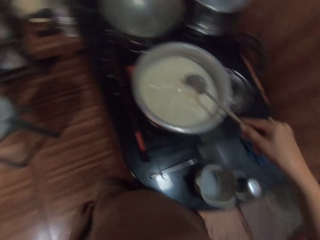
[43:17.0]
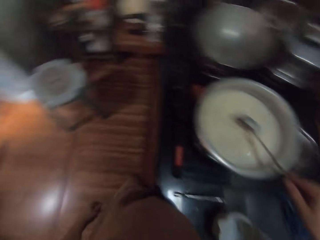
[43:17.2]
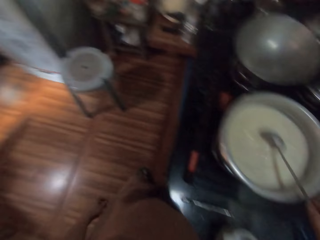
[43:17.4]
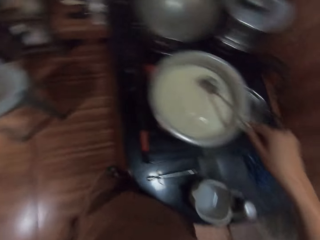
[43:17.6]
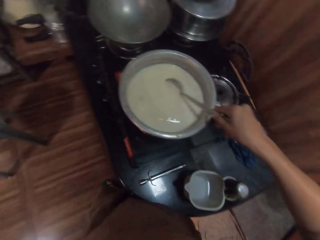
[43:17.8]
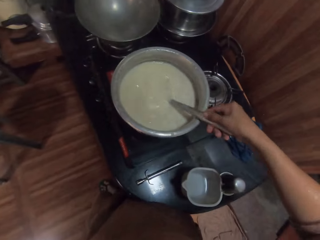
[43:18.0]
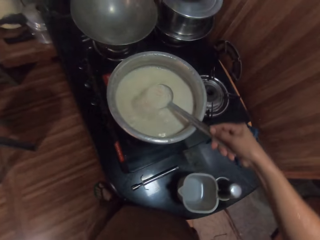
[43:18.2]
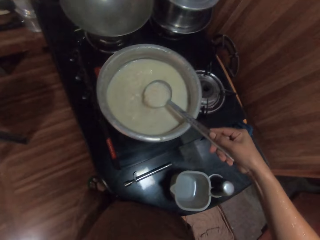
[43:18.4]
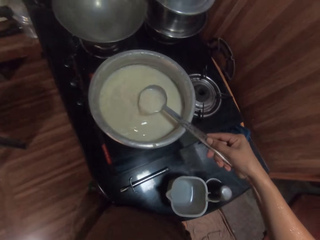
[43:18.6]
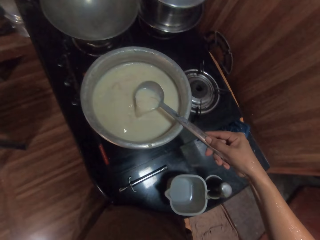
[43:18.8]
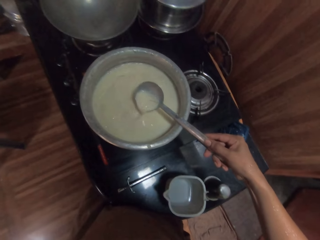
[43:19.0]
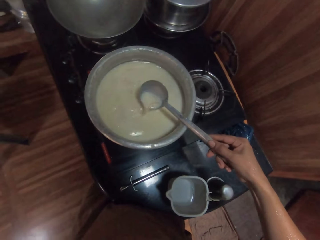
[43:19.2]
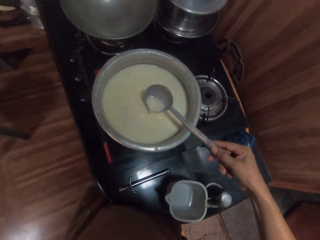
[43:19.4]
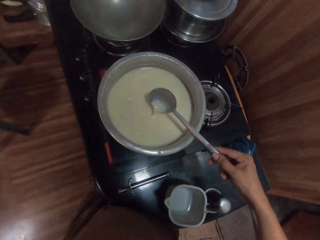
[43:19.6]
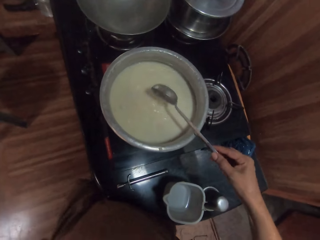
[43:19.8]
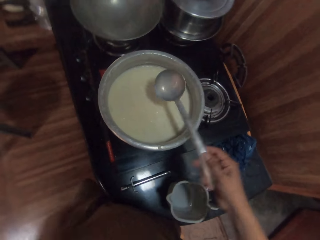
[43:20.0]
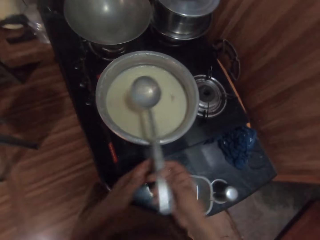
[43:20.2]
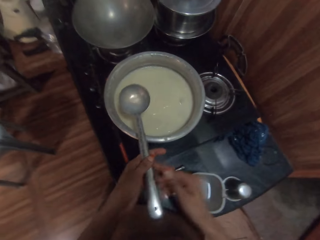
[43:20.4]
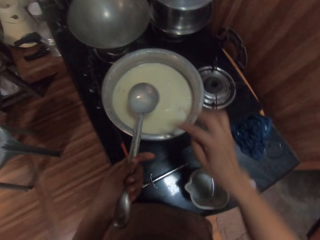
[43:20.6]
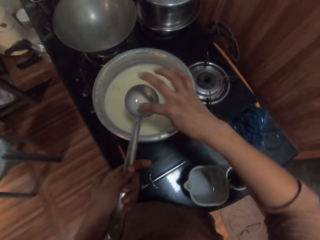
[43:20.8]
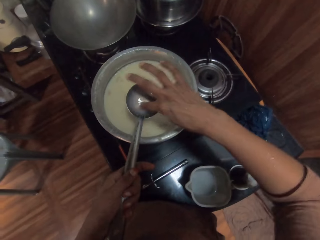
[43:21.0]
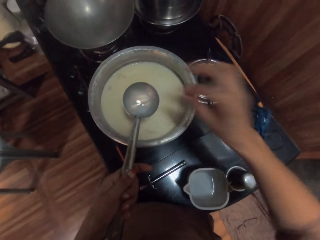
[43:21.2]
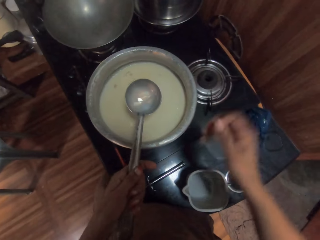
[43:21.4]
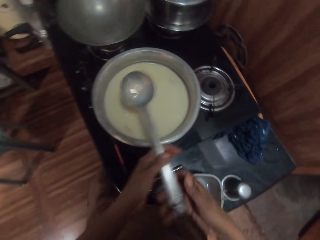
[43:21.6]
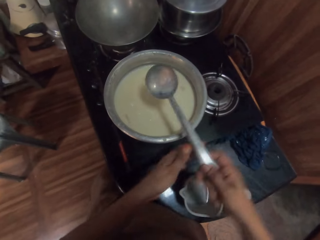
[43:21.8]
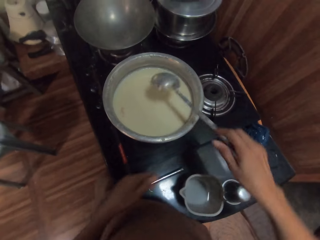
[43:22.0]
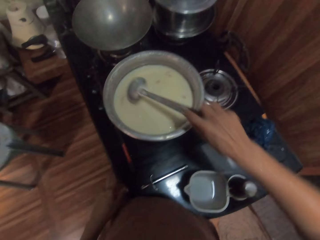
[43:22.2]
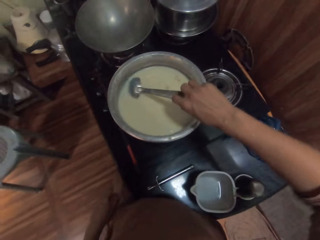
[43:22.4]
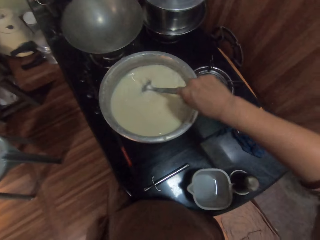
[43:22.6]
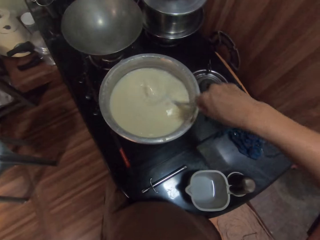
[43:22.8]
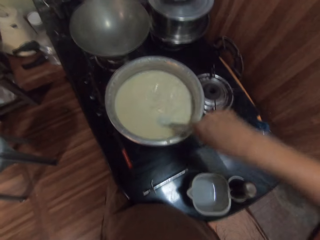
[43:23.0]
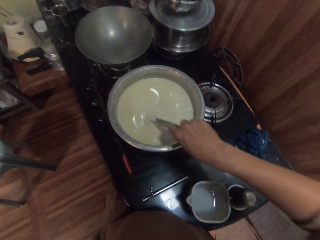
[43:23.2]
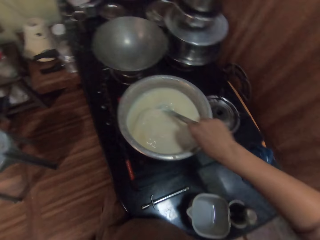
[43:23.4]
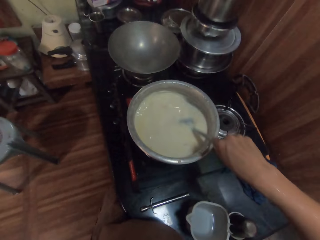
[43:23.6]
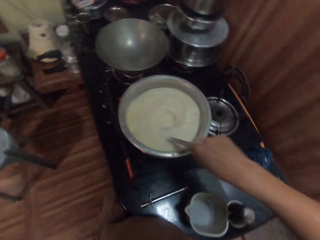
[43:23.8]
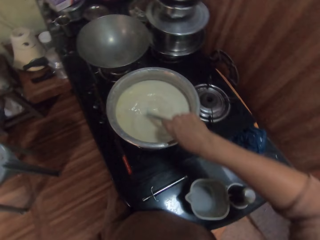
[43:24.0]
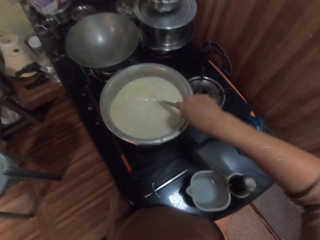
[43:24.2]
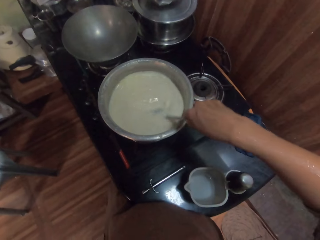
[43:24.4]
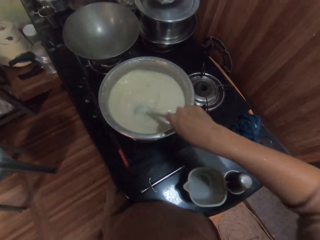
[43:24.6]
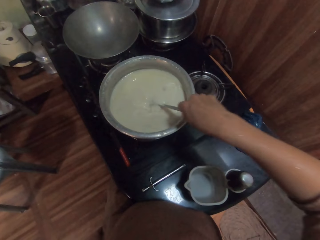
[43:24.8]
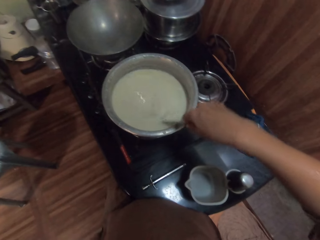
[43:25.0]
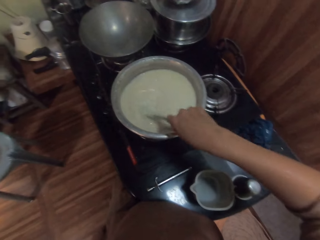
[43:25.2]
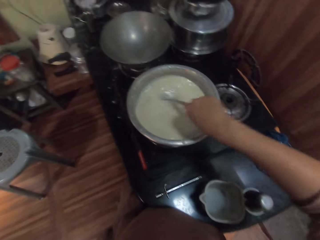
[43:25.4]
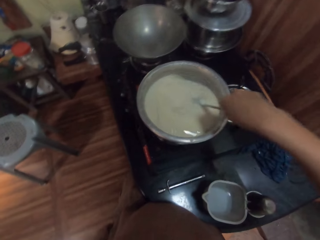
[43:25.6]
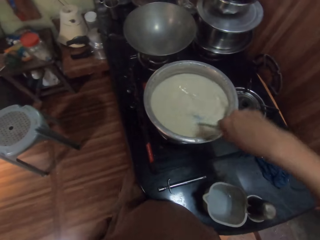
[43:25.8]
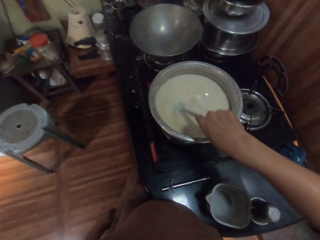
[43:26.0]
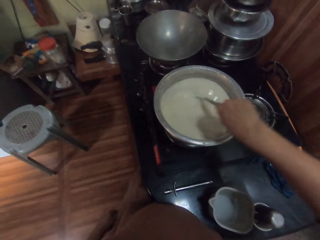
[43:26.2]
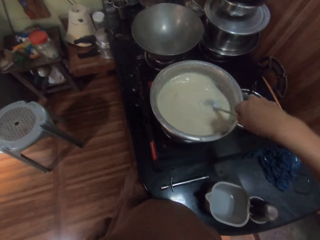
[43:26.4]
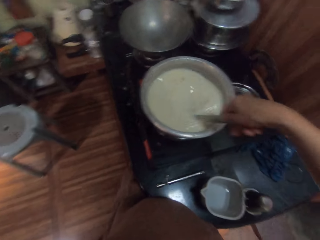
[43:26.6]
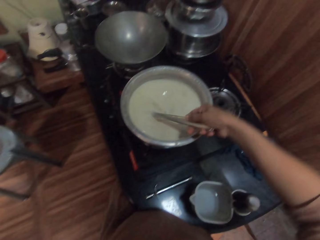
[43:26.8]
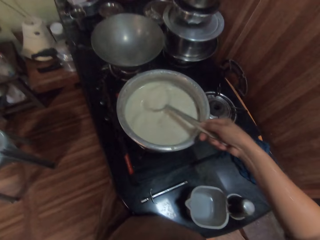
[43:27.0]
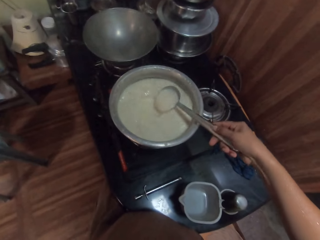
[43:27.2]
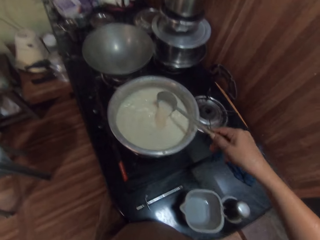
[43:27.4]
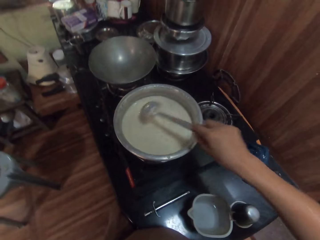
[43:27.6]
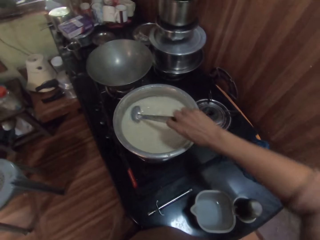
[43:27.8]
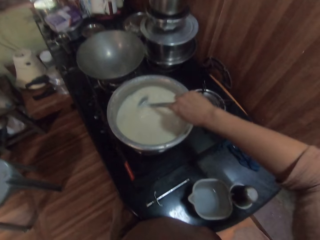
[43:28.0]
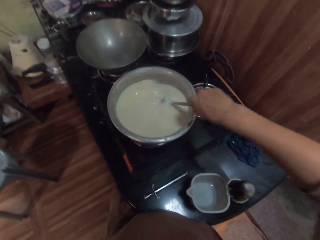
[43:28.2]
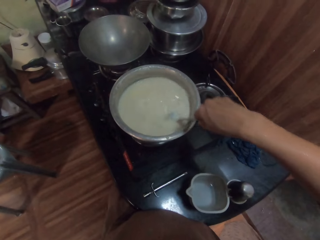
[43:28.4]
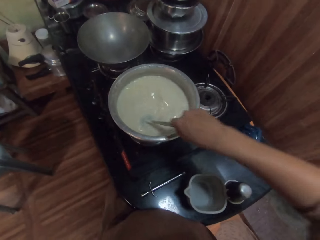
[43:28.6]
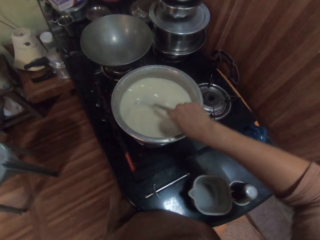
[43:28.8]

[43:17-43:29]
The camera wearer passes the spoon from her right hand to her left hand. She dips her right finger in the spoon. She wipes something with a finger. She passes the spoon from her left hand to her right hand. She stirs the soymilk or porridge in the pot with the spoon in her right hand.

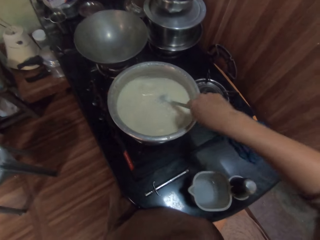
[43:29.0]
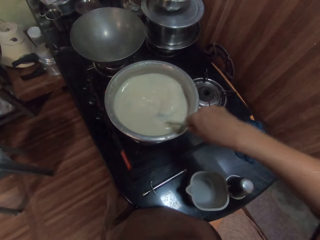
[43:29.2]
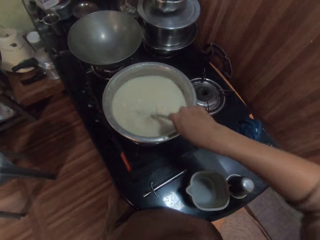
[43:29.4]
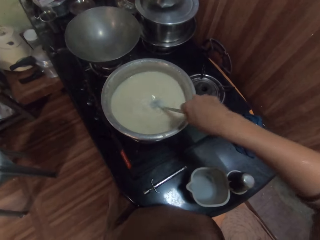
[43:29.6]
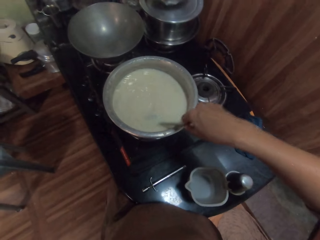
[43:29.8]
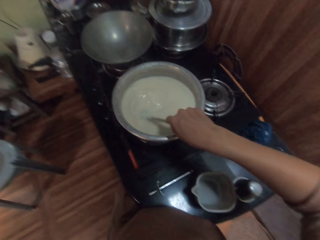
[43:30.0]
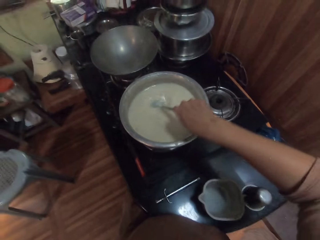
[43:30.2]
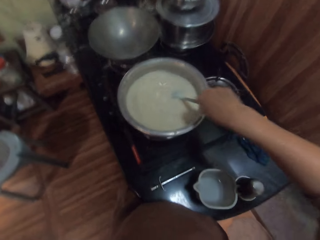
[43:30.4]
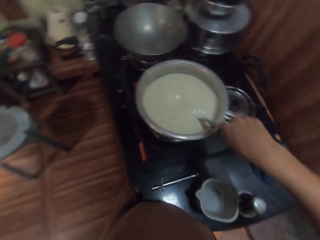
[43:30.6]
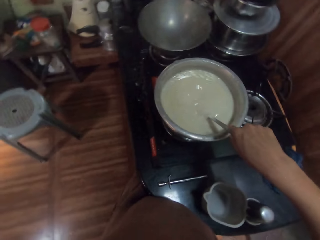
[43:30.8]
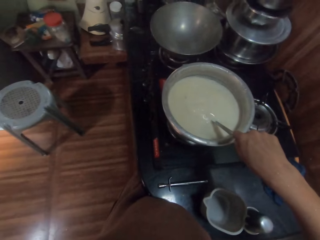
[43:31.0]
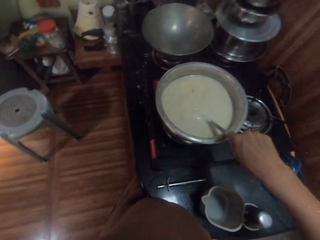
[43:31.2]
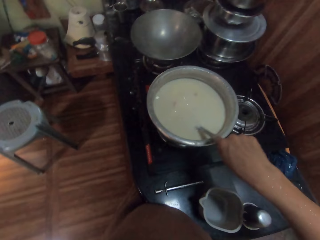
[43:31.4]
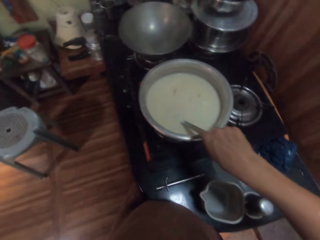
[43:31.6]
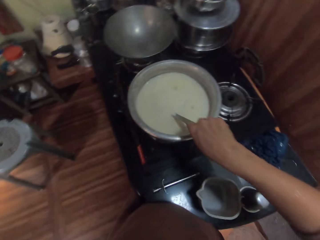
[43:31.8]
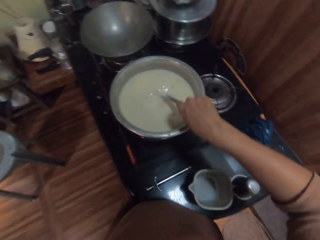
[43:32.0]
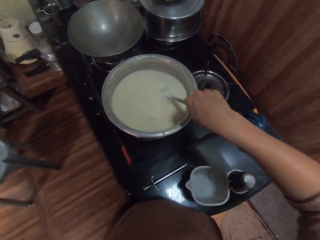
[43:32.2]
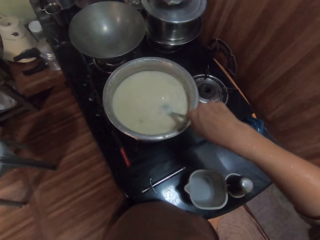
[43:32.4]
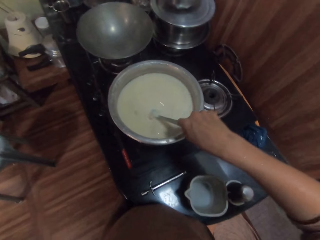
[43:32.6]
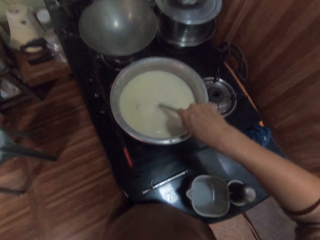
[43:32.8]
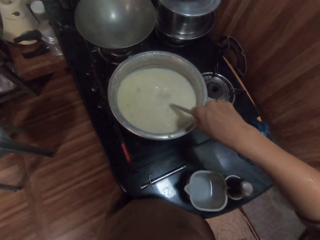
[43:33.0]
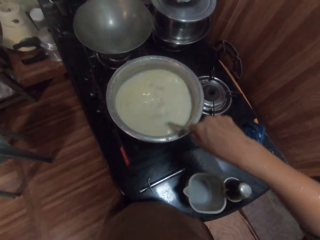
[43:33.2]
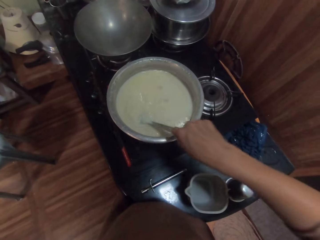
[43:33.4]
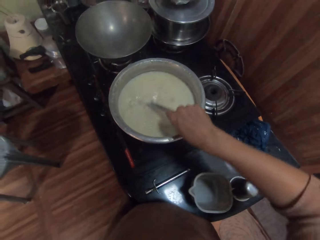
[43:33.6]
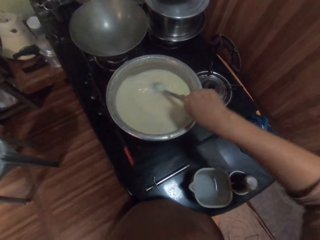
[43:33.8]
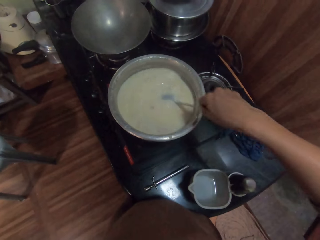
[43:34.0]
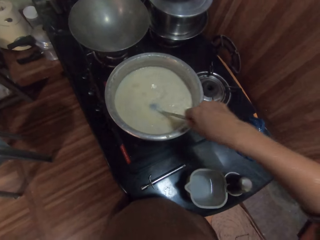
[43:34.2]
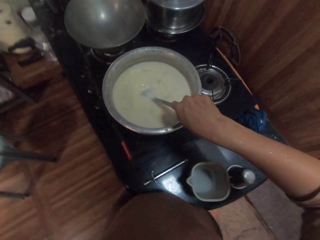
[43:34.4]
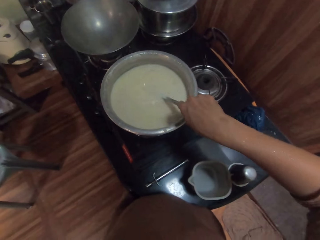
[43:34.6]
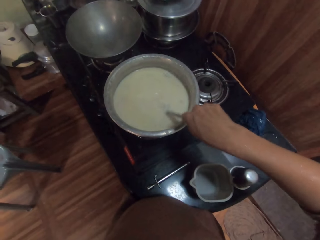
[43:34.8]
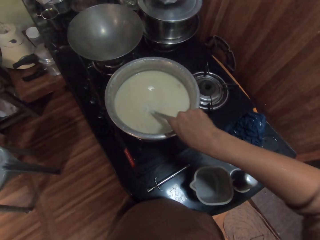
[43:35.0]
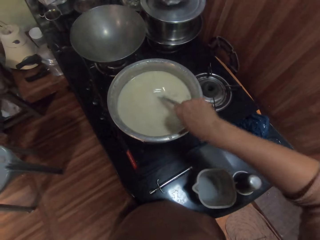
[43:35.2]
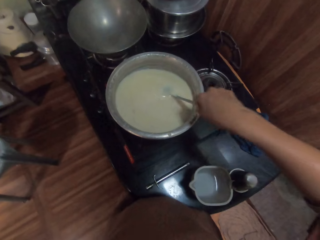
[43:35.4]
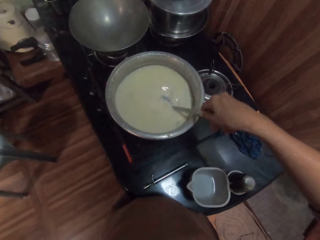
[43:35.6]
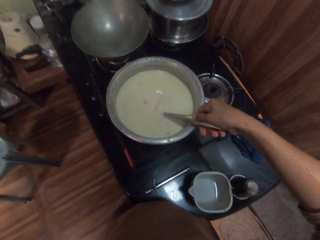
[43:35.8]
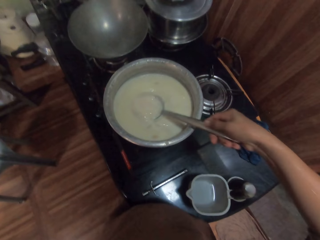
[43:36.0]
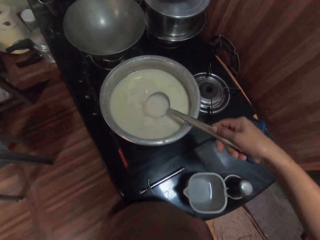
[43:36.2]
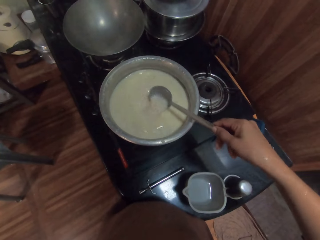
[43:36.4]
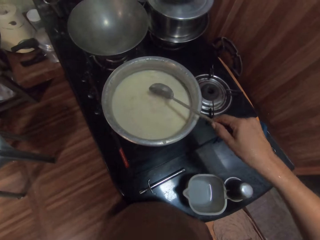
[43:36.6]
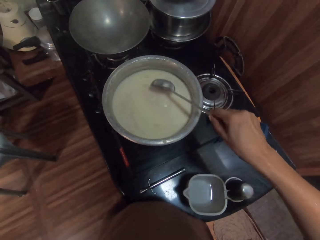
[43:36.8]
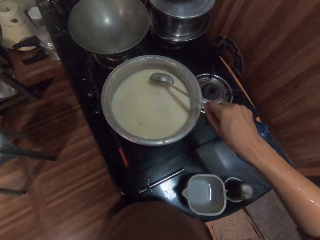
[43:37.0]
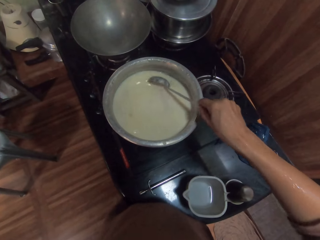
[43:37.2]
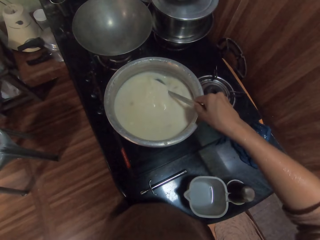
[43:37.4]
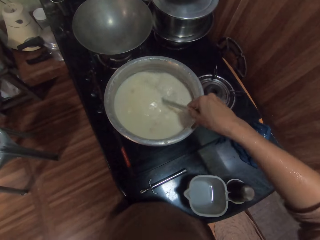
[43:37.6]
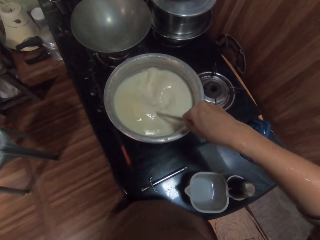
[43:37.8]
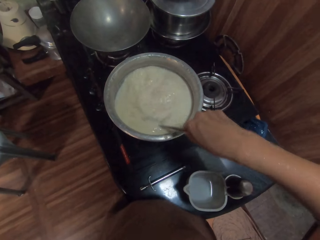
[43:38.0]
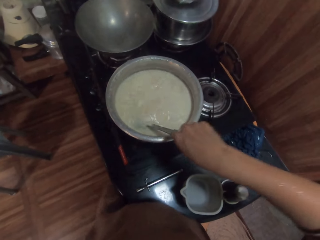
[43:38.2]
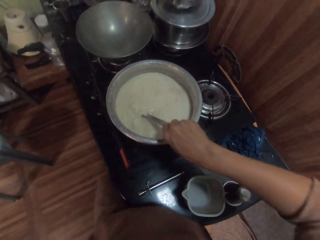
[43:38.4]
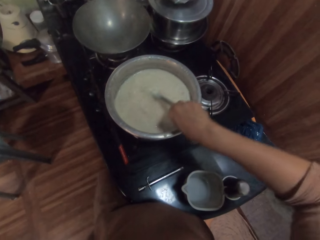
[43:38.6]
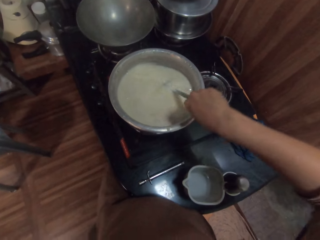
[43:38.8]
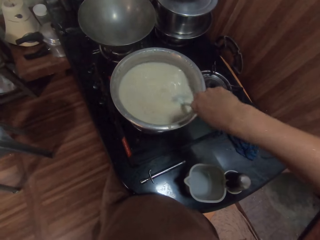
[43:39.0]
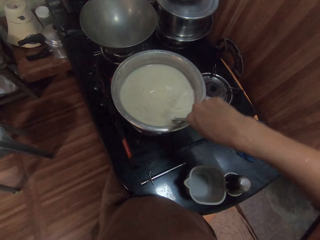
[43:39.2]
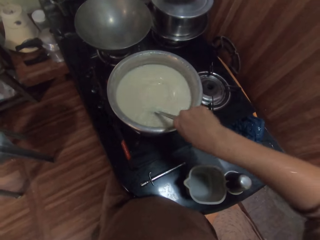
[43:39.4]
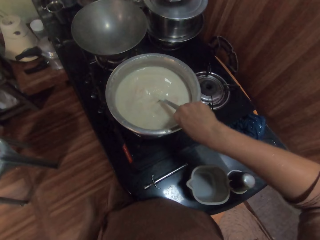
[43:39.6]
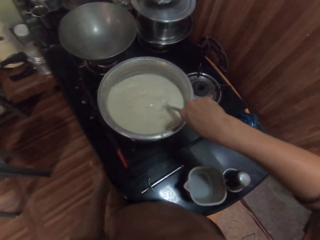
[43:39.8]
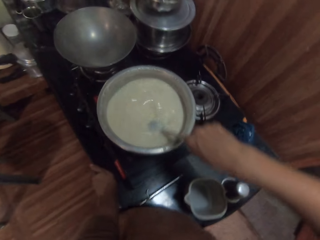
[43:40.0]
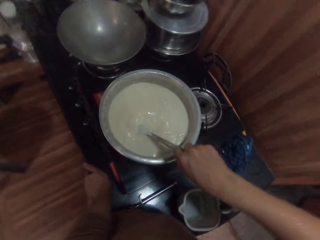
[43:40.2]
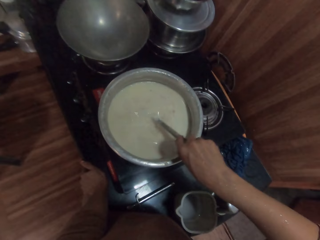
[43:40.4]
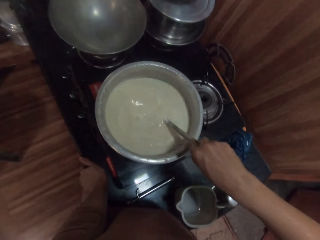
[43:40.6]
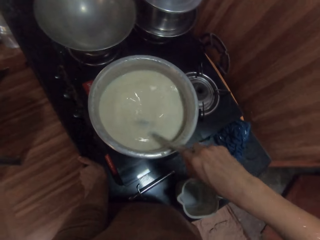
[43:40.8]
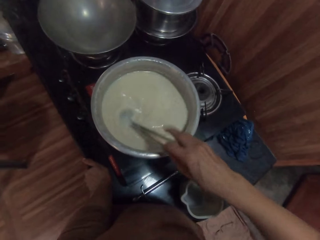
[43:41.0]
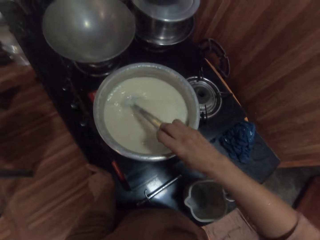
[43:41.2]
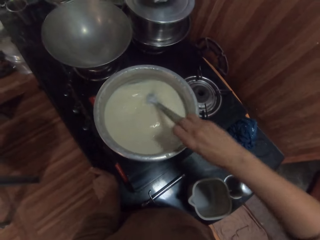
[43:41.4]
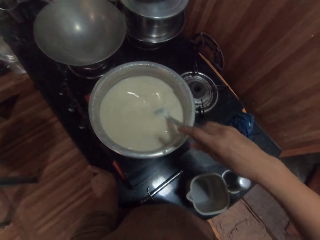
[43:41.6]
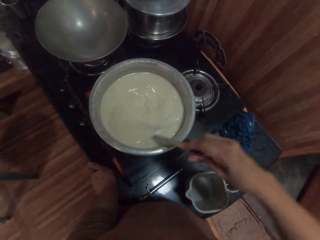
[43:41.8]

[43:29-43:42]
The camera wearer places her left hand on the countertop. She stirs the porridge with the spoon with her right hand.
